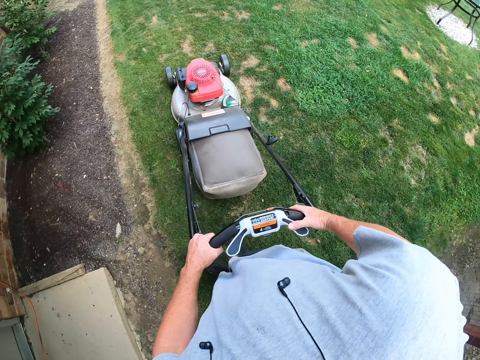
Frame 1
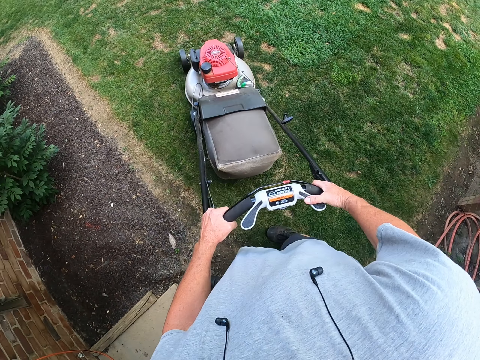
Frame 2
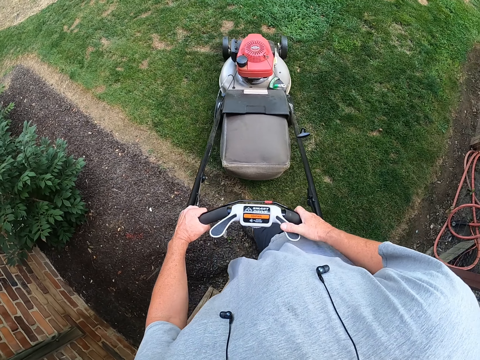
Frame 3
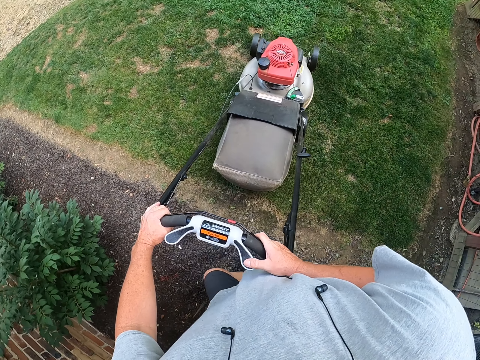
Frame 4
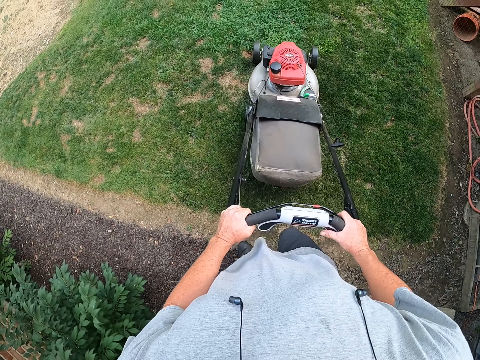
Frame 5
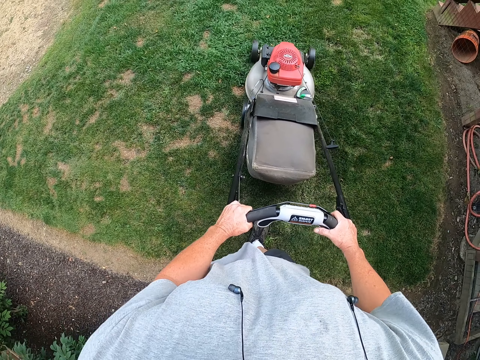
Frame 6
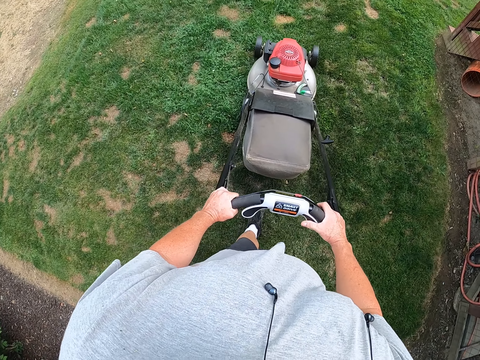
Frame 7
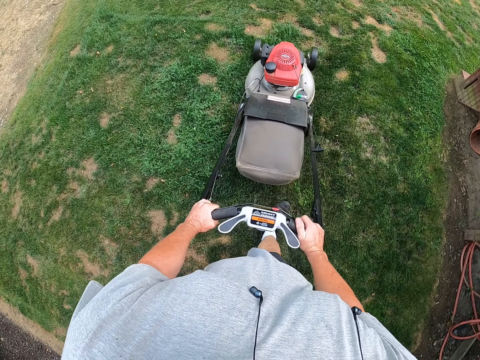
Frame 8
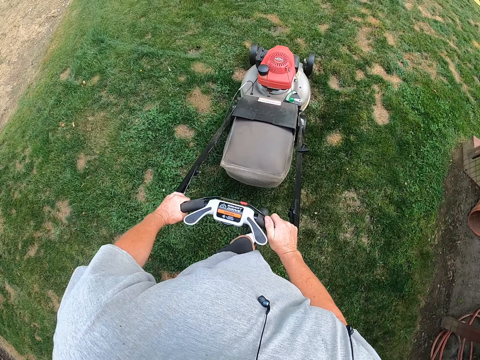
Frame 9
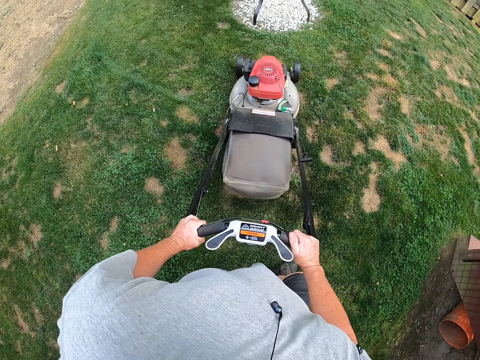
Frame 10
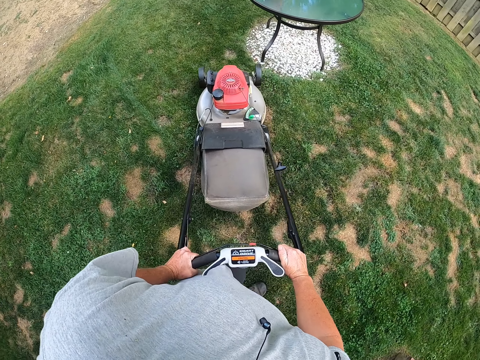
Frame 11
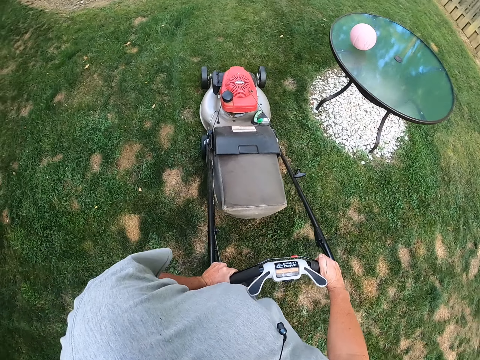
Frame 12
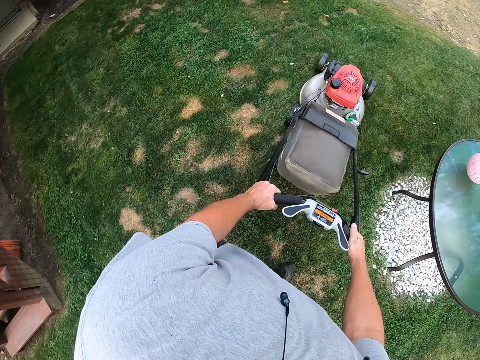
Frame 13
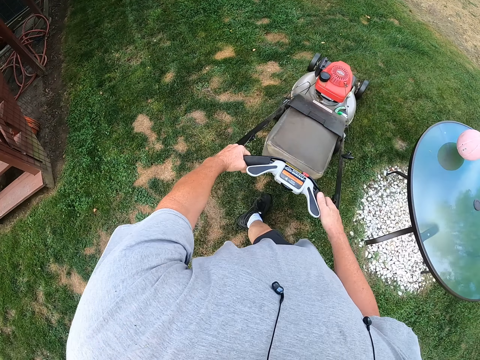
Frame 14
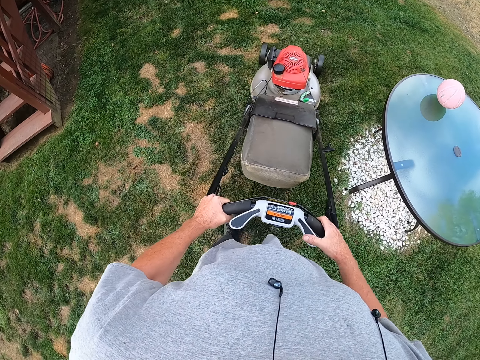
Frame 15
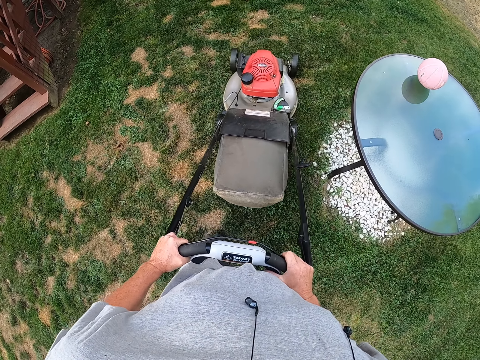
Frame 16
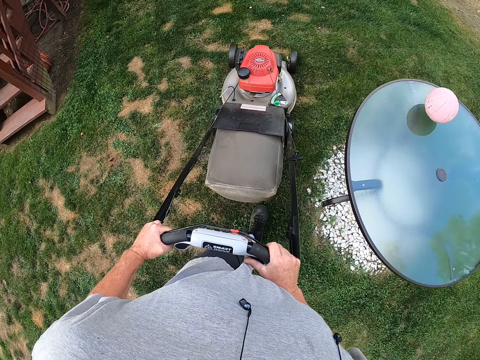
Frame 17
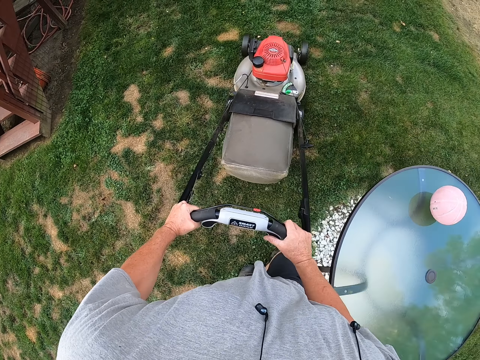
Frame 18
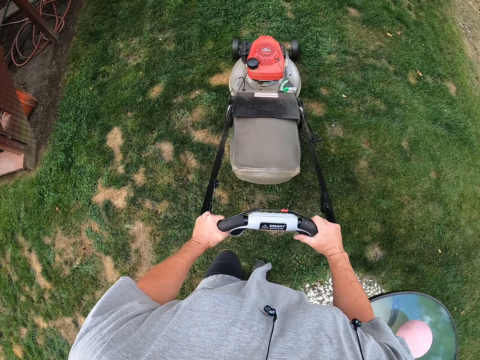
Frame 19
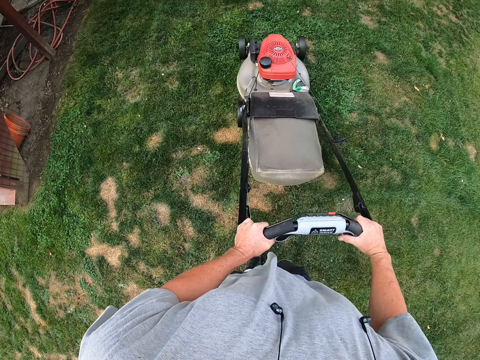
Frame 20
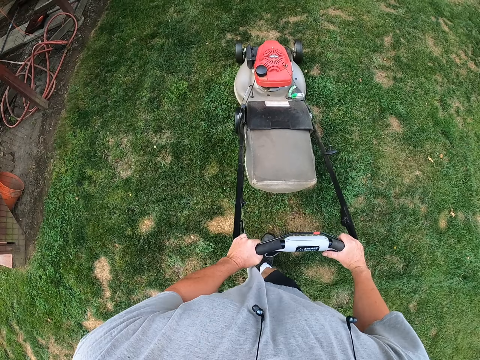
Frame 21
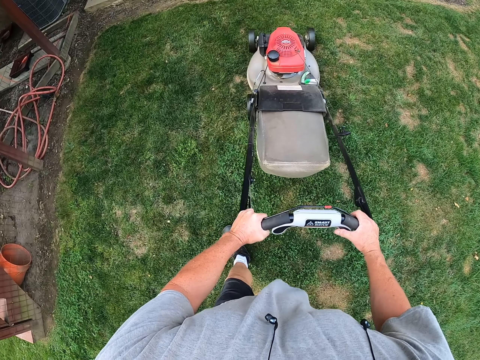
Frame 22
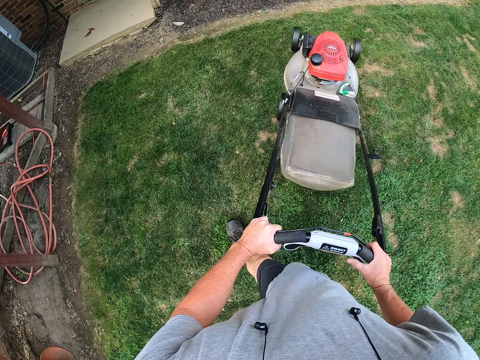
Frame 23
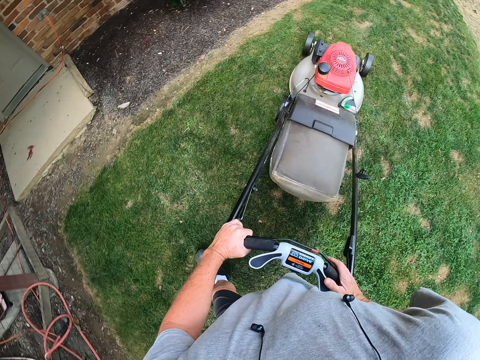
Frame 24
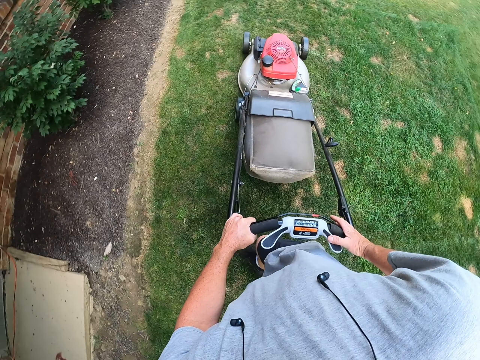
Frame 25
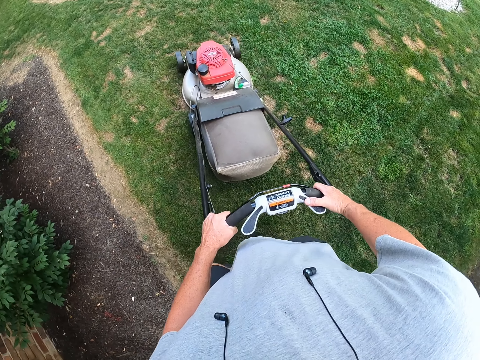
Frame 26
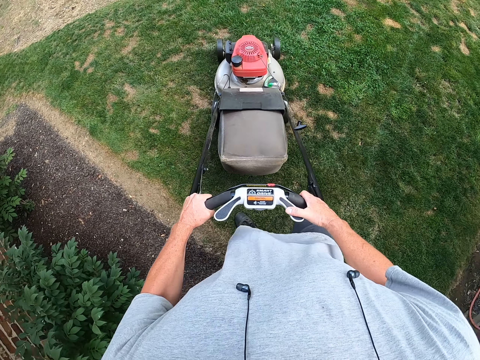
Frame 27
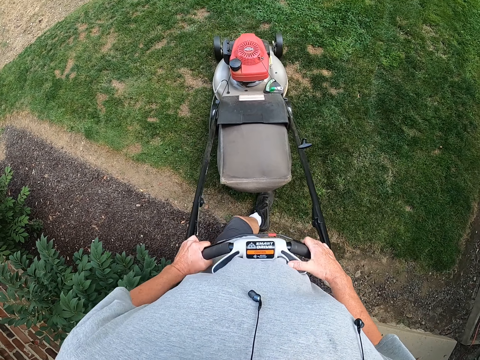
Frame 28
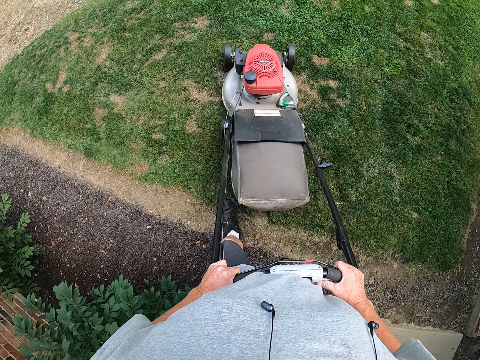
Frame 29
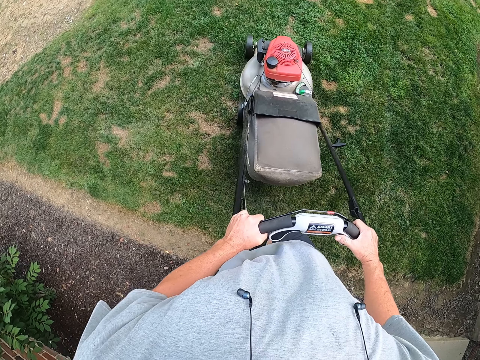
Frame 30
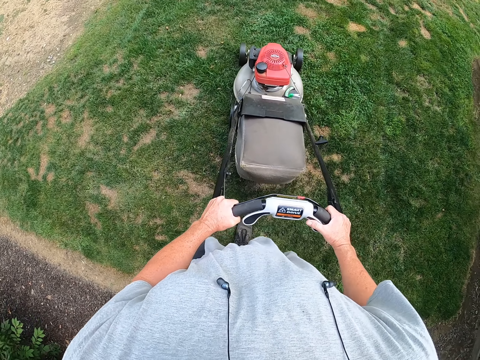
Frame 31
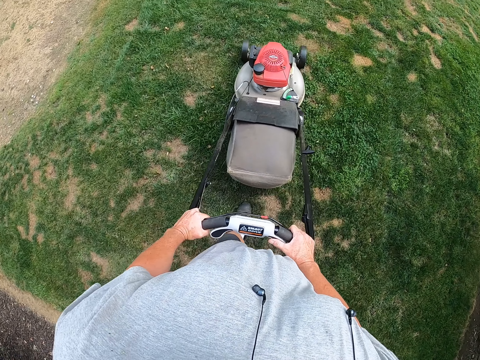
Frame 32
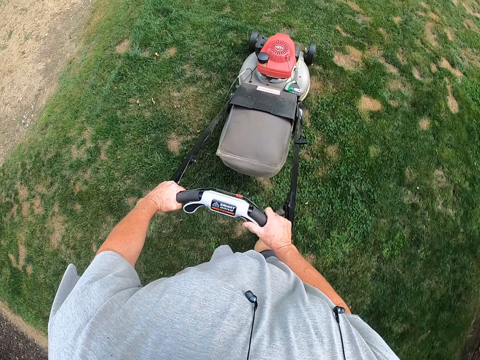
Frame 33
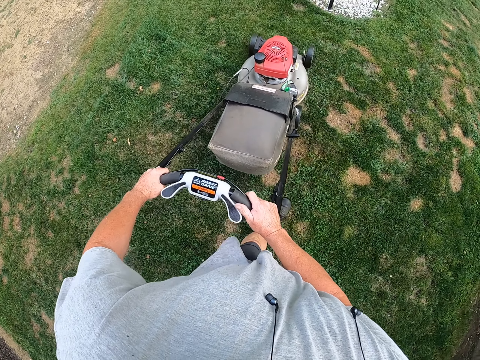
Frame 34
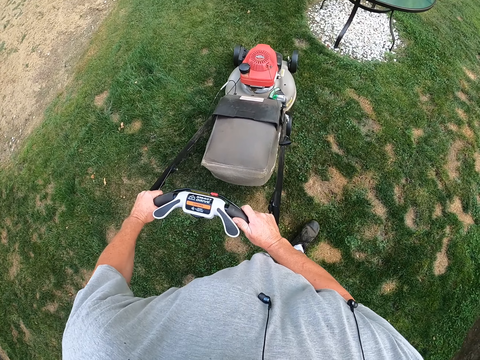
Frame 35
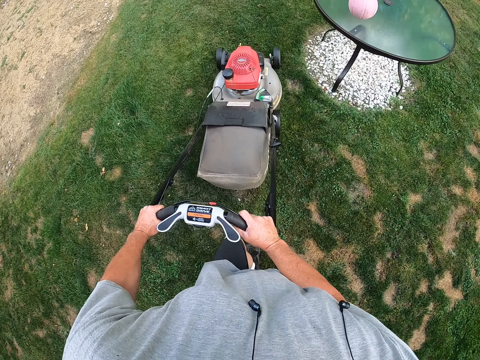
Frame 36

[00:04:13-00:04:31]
The camera wearer turns the lawn mower. They pull back the lawn mower. They push the lawn mower. They pull back the lawn mower. They push the lawn mower. They turn the lawn mower. They pull back the lawn mower. They push the lawn mower.

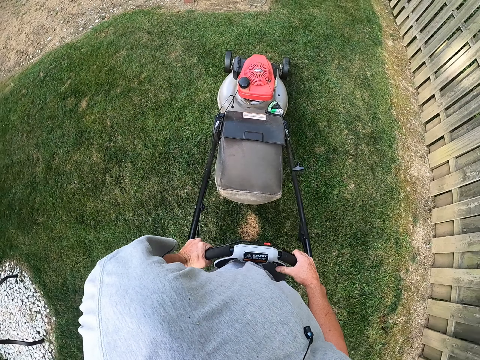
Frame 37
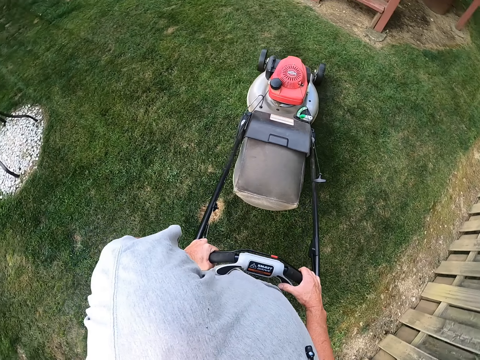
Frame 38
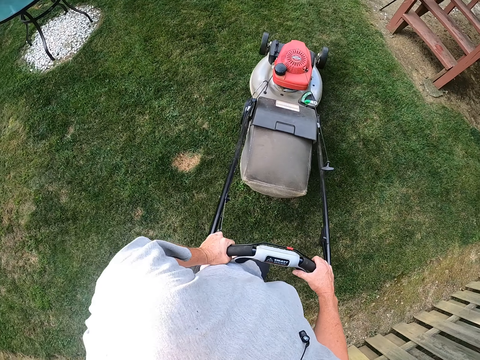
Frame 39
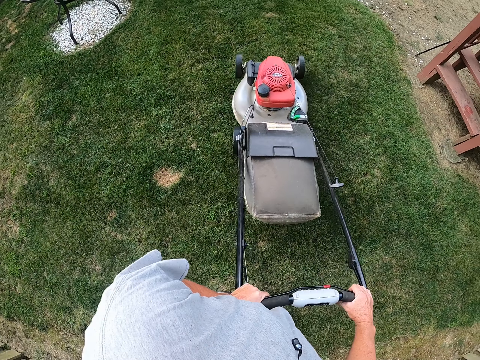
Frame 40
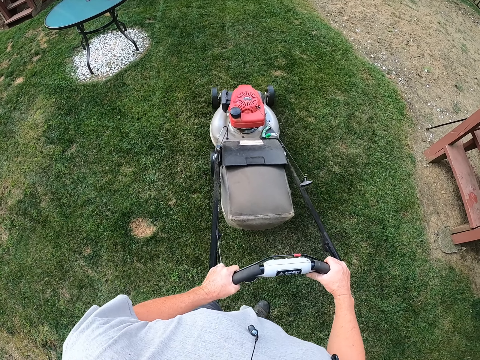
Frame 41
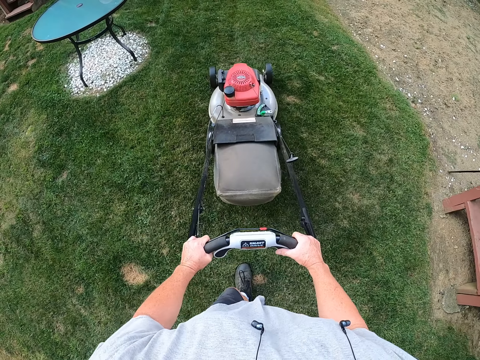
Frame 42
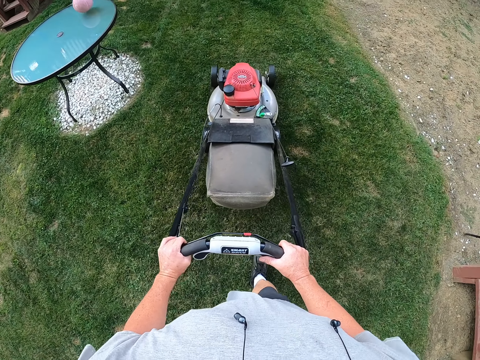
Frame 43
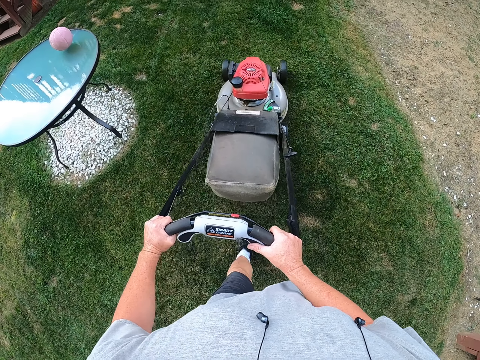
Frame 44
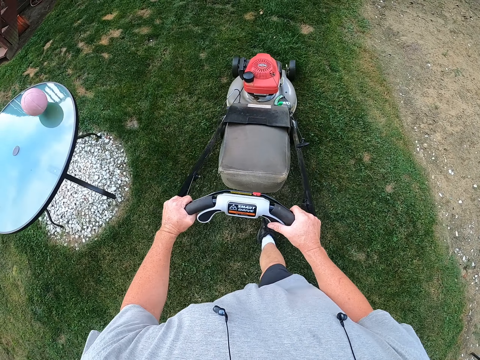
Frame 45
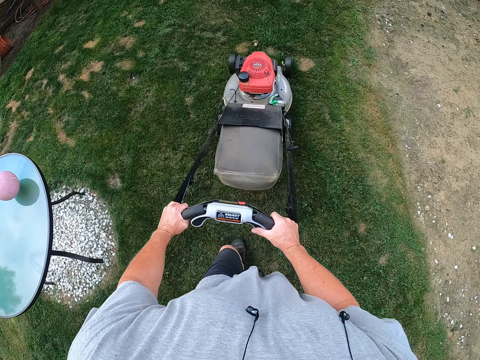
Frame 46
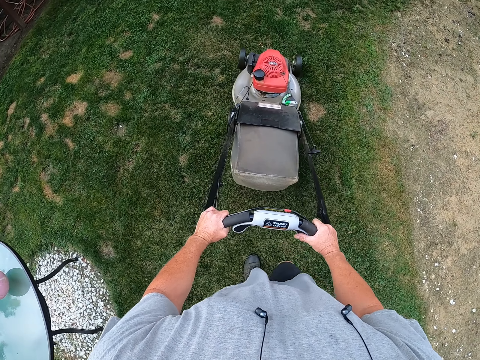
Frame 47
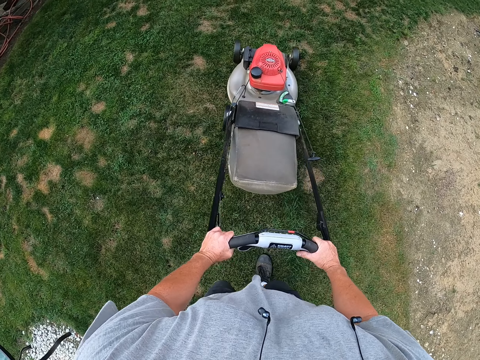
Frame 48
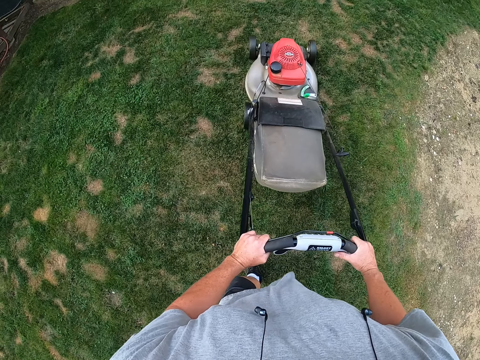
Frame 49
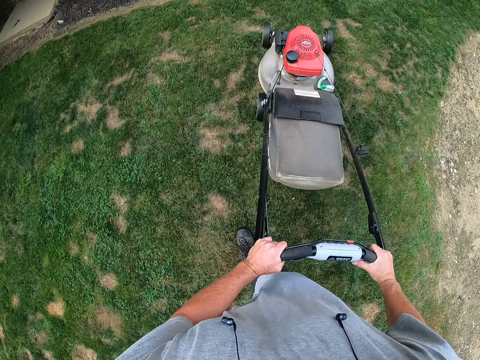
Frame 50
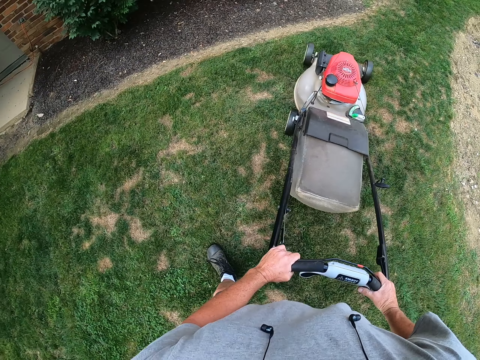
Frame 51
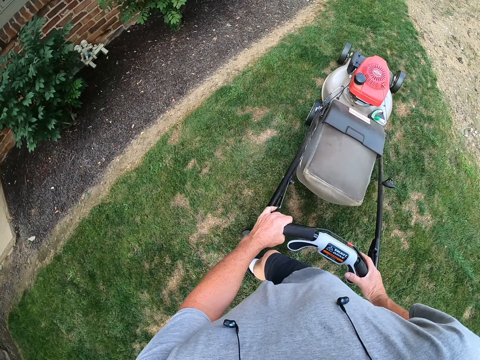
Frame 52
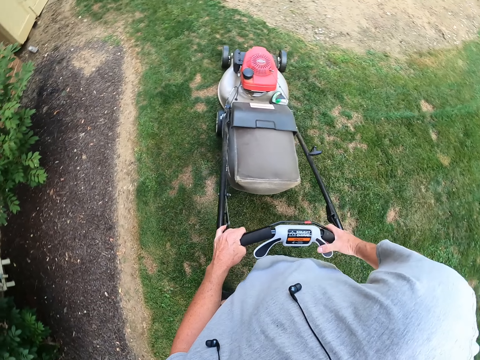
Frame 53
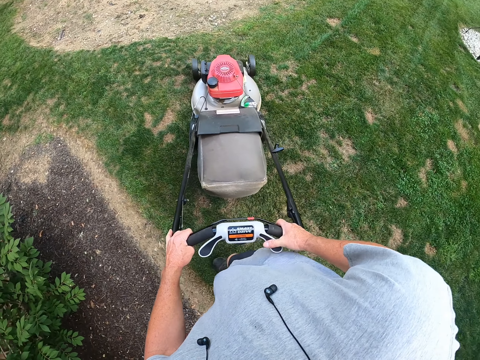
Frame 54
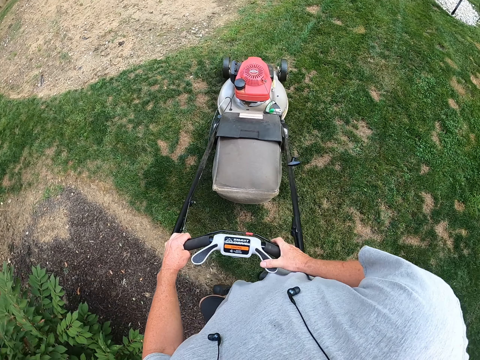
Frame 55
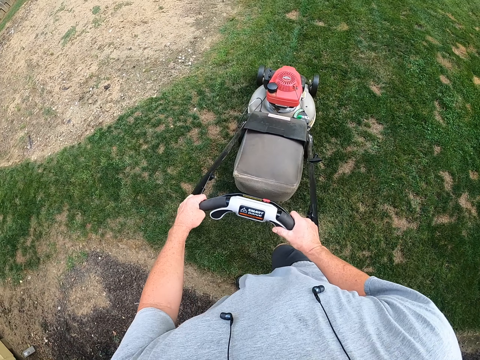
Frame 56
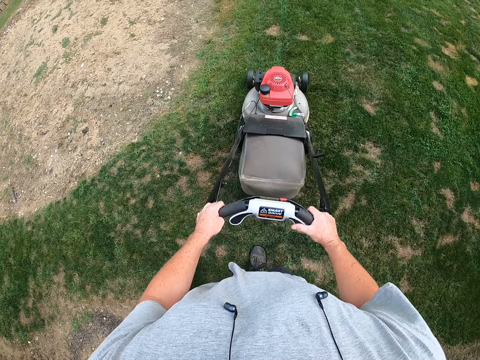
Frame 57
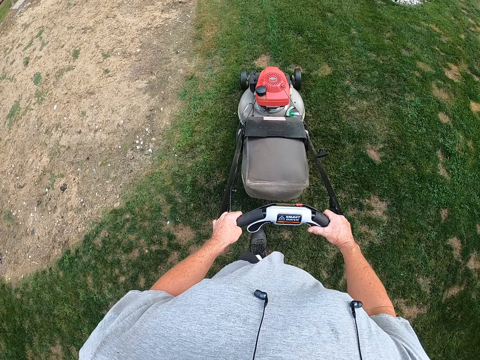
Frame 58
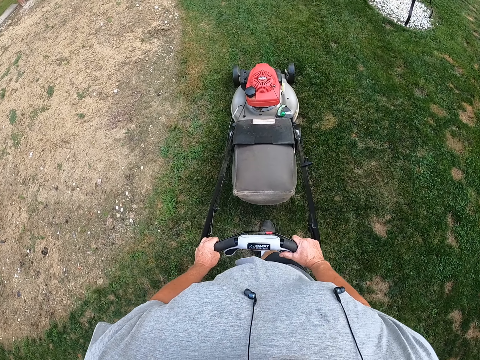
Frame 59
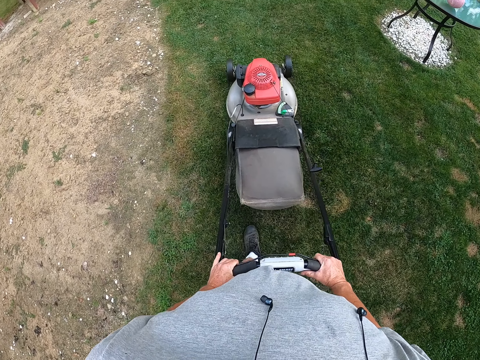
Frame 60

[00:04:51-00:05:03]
The camera wearer turns the lawn mower. They push the lawn mower. They turn the lawn mower. They push the lawn mower.
